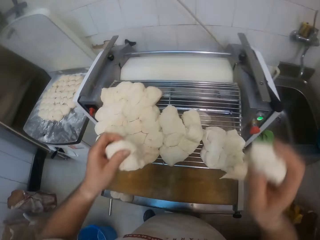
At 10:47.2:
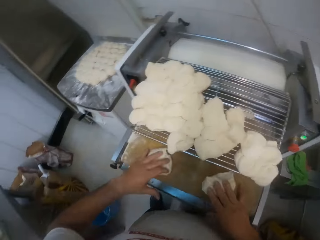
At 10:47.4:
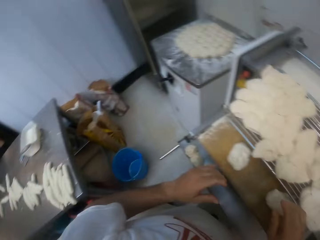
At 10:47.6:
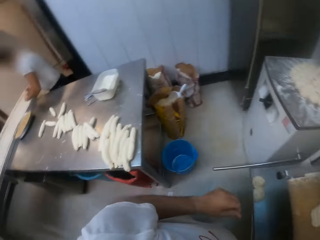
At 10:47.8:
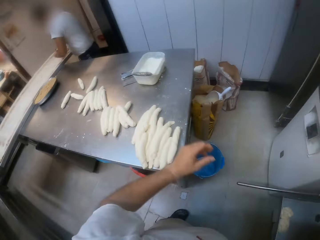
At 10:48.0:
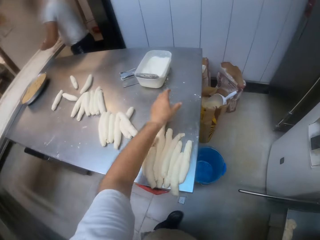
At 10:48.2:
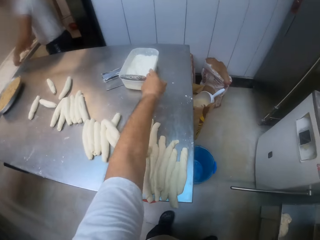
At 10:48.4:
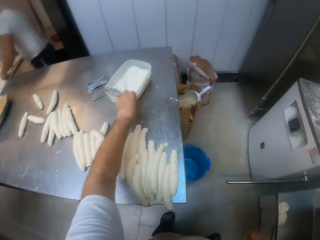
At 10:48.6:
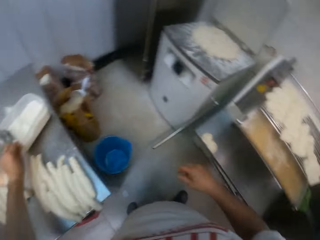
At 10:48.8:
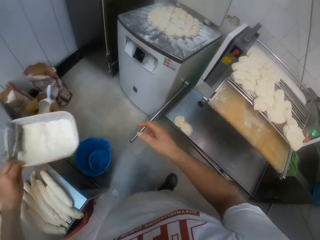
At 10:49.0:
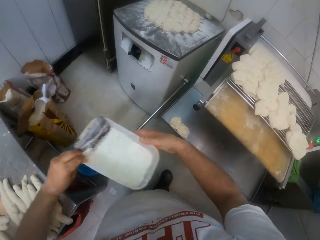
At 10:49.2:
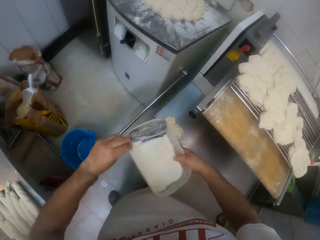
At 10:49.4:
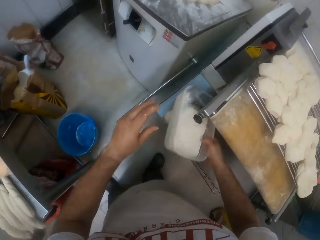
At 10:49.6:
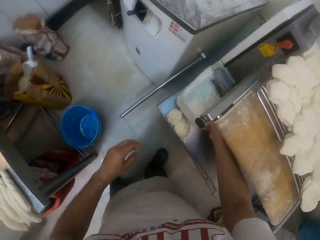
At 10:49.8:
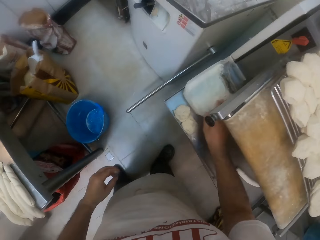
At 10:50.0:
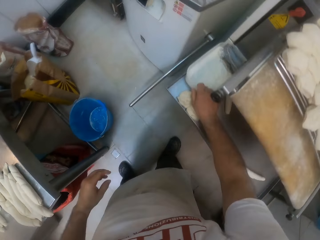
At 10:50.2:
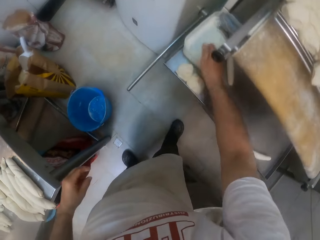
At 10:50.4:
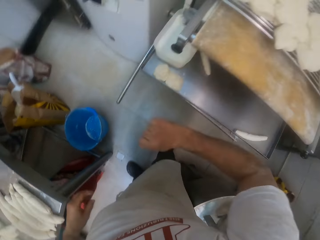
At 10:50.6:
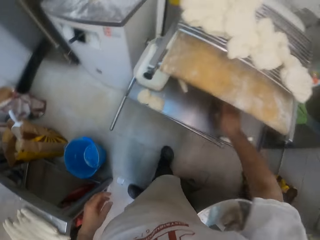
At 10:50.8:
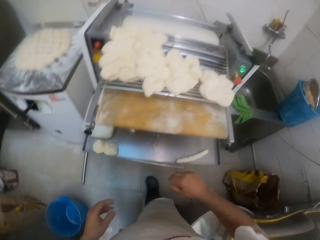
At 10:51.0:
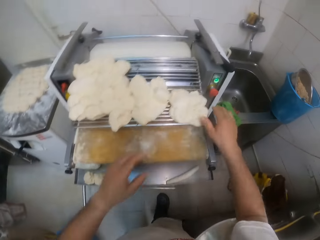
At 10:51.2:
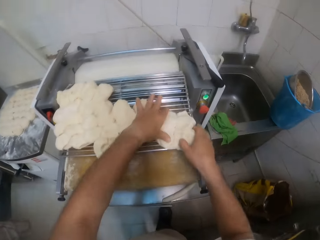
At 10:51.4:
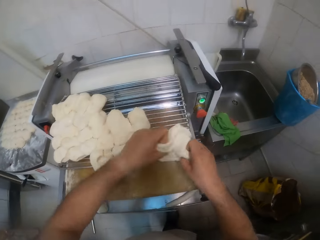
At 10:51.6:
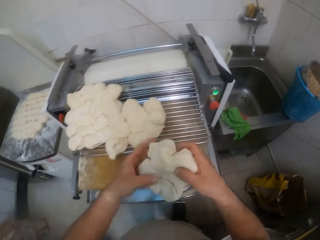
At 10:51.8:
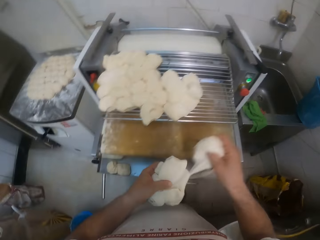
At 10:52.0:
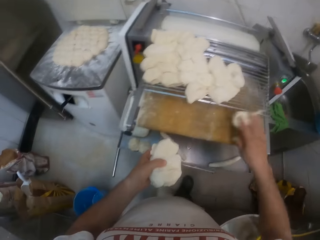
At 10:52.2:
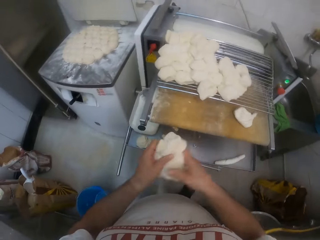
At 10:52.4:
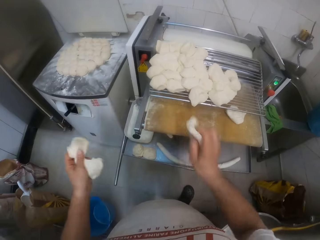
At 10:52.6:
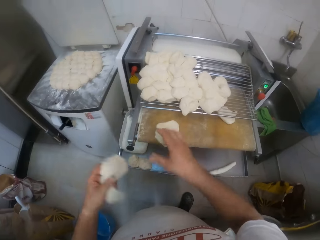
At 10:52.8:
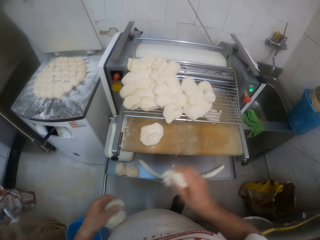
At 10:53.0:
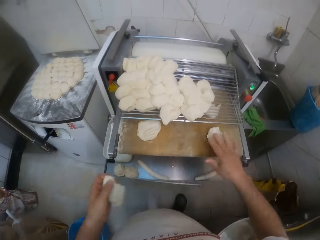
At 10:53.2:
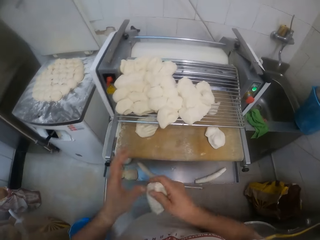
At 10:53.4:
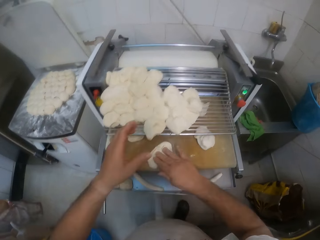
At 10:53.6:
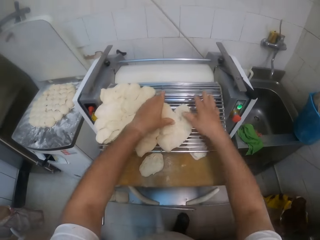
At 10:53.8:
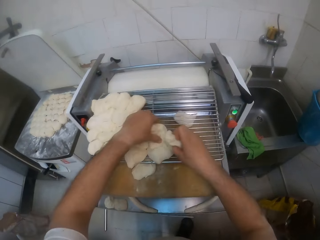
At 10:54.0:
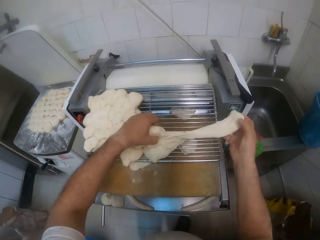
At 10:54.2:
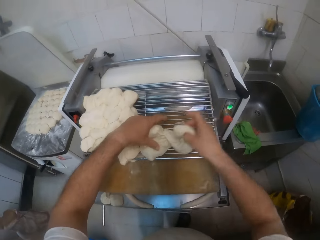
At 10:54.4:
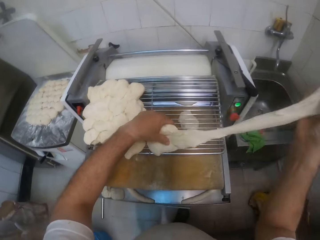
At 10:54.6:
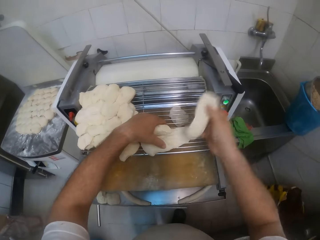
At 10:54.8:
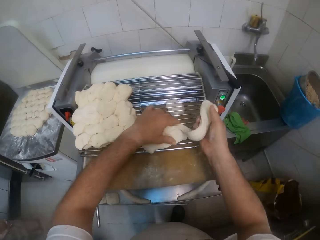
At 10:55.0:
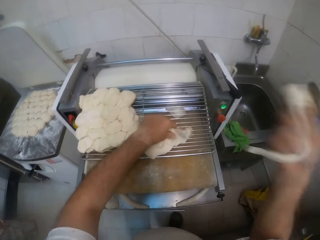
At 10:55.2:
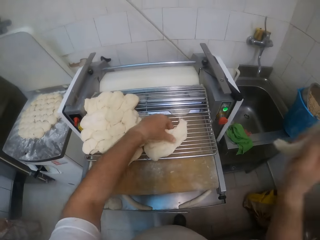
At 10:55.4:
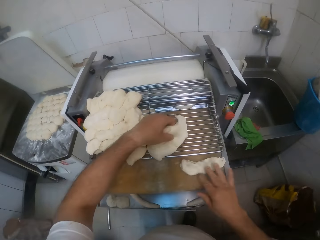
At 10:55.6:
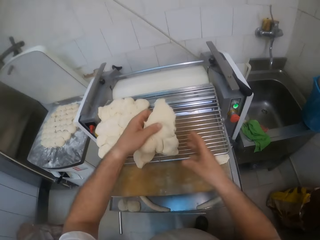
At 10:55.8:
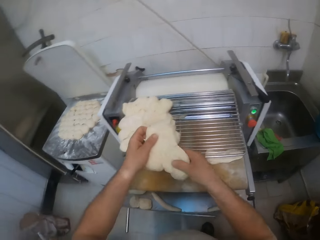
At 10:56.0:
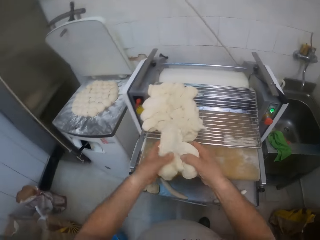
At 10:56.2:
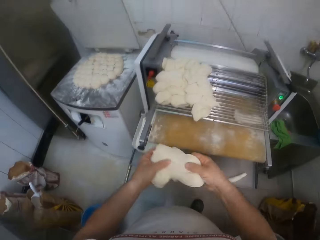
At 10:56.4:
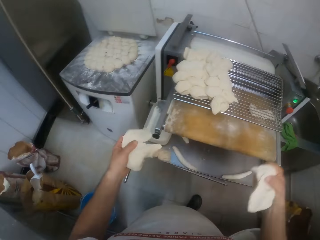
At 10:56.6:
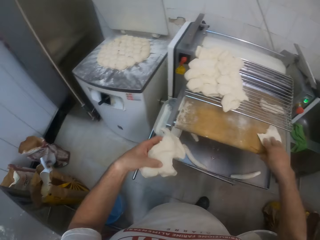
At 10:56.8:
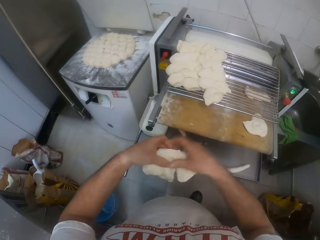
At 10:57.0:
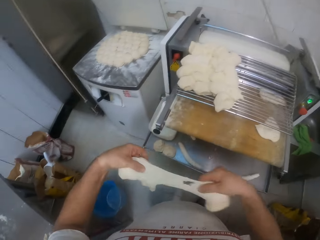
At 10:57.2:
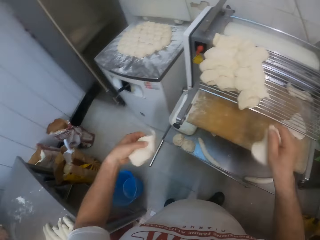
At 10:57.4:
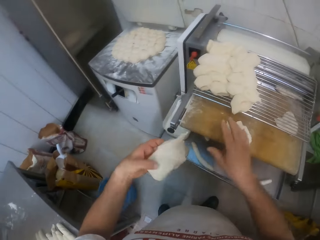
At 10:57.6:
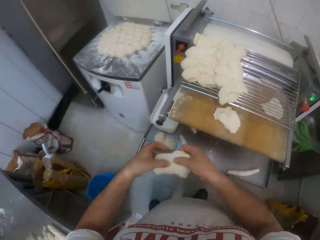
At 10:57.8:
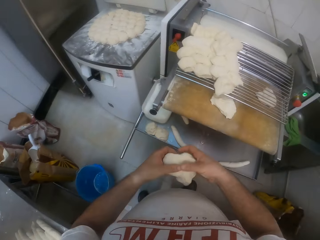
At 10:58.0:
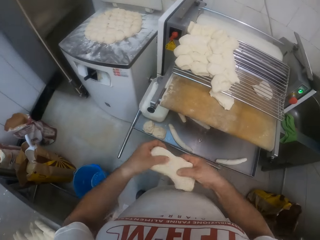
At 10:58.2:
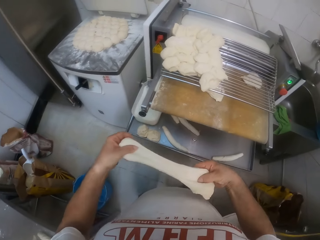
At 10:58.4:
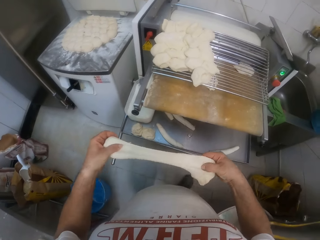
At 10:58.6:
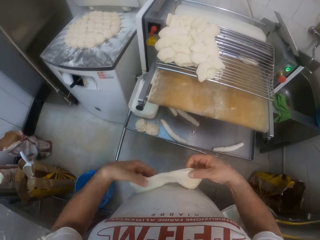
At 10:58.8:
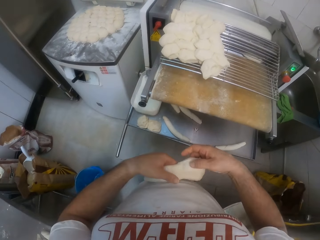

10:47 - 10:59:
The camera wearer drops the dough on the dough roller with both hands. He picks a bowl from the table with his left hand. He drops the bowl on the tray with his right hand. He picks the dough from the dough machine with both hands. He drops the dough on the dough roller with his right hand. He drops the dough on the dough roller with his right hand repeatedly. He picks the dough from the dough machine with his right hand. He drops the dough on the dough roller with his right hand. He picks the dough from the dough machine with both hands. He drops the dough on the dough roller with his right hand. He drops the dough on the dough roller with his right hand again.

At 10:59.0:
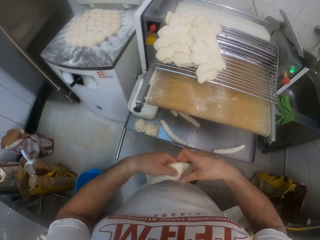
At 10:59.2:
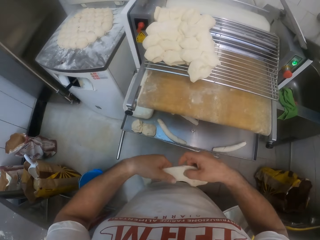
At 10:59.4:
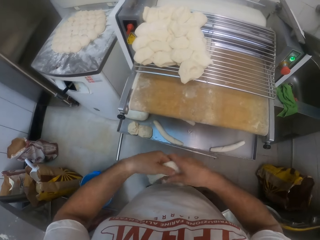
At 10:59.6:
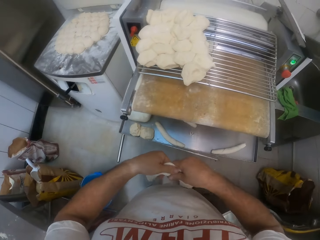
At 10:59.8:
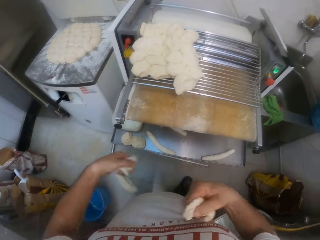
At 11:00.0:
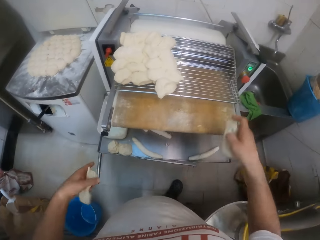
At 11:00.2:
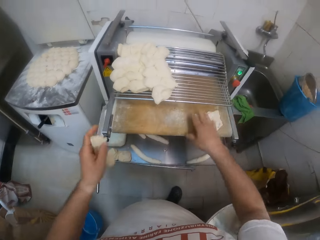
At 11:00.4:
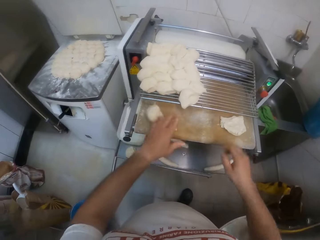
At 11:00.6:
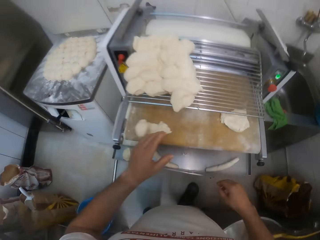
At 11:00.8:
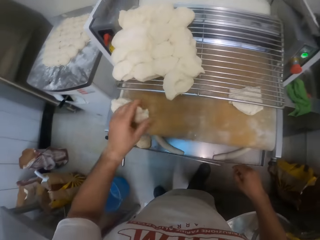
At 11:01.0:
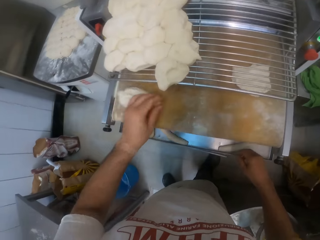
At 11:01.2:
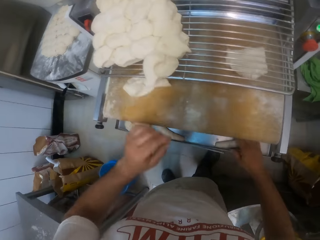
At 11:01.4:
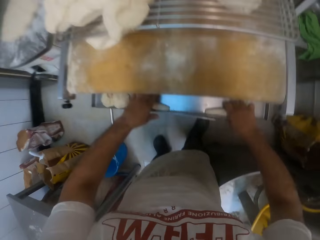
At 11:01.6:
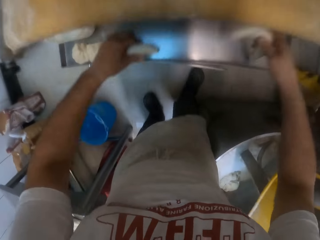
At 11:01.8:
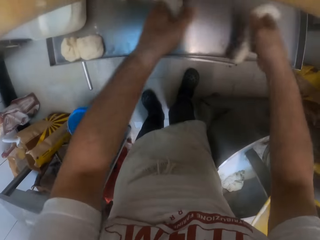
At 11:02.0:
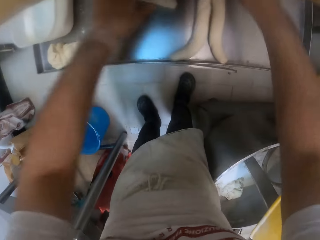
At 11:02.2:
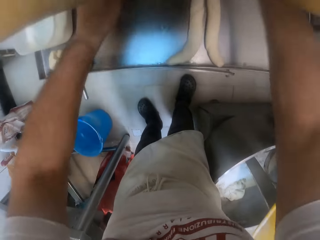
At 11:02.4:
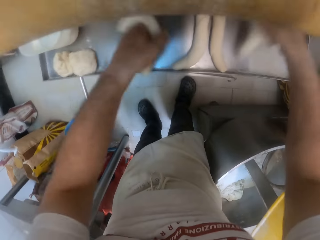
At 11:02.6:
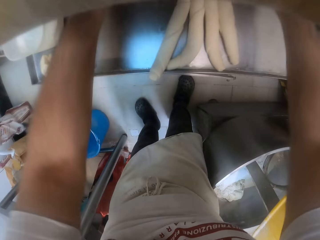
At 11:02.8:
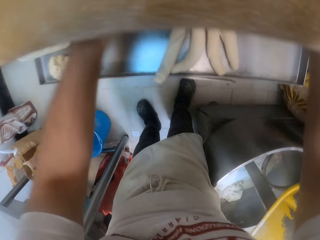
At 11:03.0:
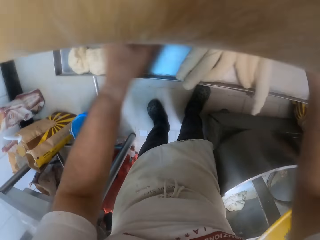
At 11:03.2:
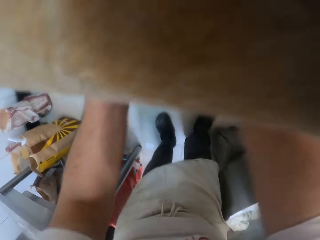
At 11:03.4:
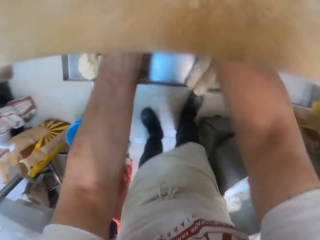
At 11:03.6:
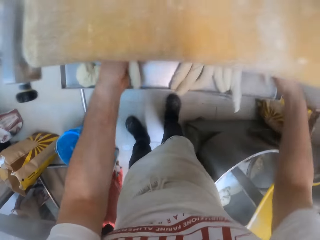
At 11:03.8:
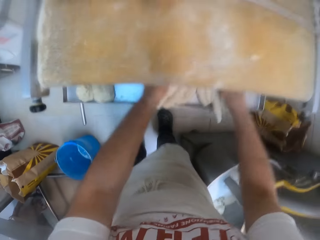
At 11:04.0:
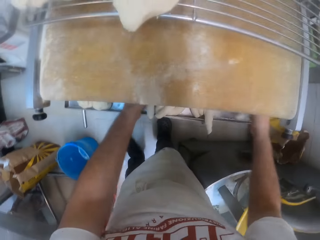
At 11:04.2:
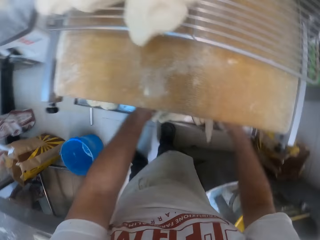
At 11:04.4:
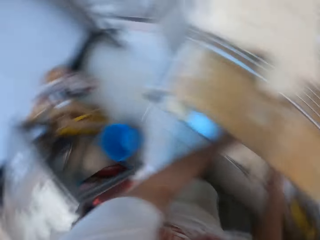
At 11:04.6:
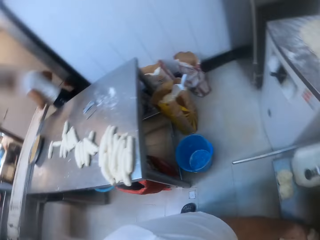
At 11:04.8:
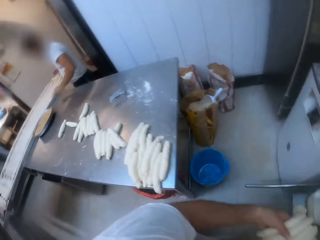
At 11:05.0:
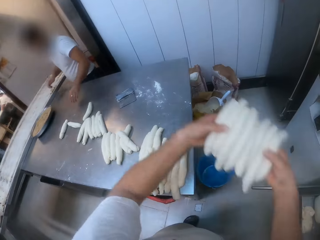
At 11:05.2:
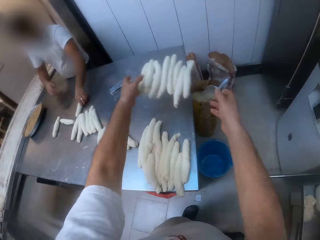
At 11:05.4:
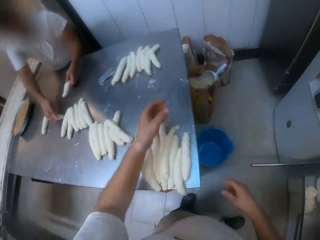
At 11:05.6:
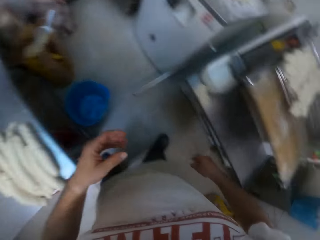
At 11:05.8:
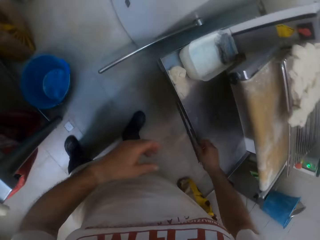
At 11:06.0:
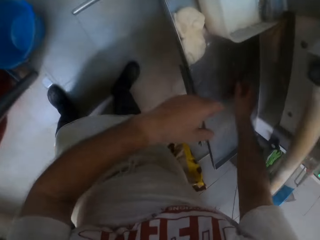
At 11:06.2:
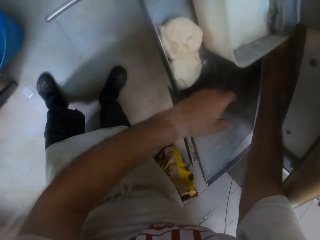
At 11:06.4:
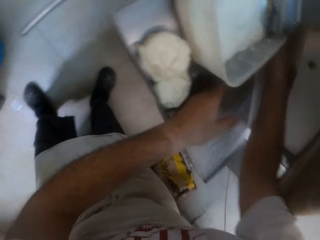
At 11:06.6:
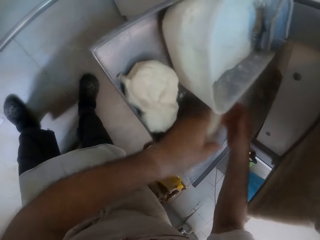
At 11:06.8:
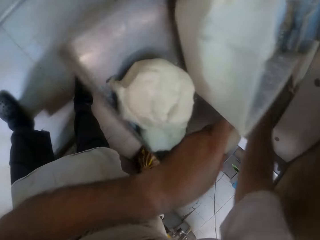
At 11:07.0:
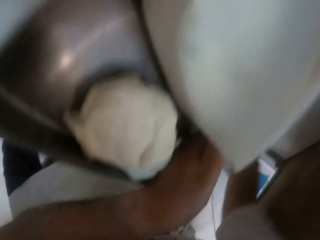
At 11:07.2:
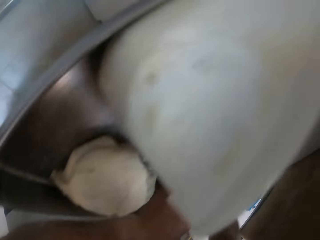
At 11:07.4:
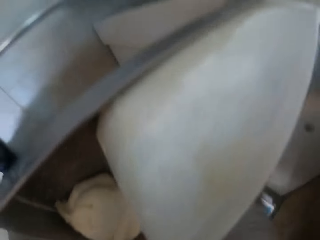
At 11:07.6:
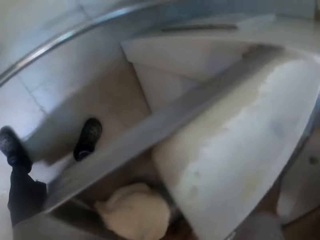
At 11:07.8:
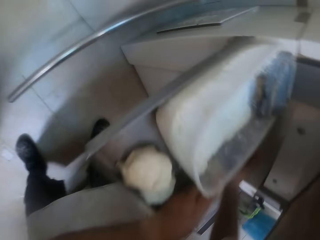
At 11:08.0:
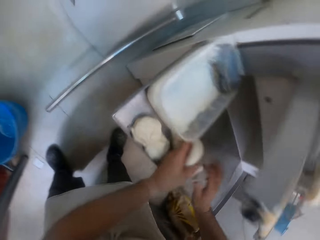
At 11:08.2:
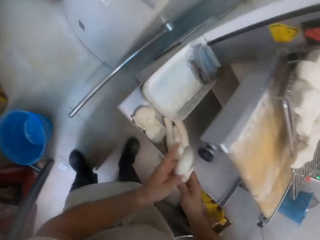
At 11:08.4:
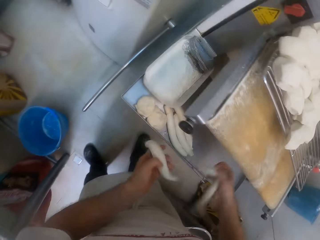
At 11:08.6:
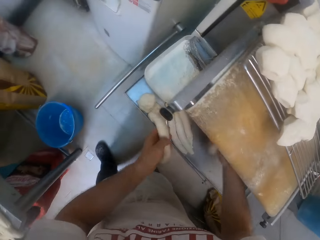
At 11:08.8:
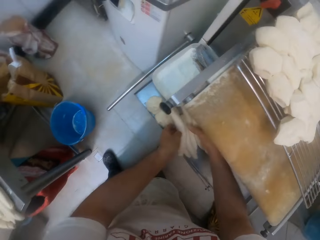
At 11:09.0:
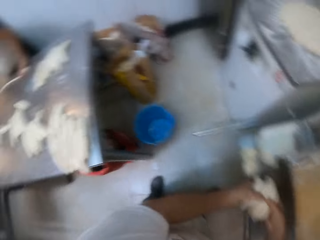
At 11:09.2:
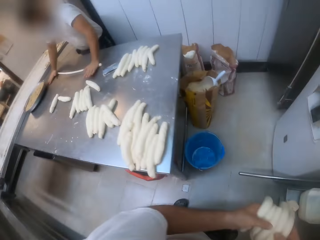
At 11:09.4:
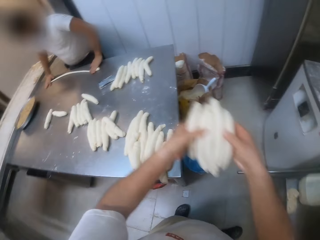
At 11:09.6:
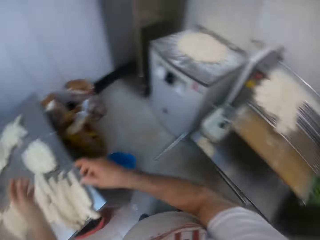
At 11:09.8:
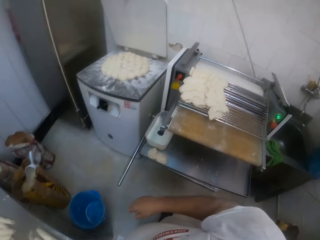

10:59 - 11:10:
The camera wearer drops the dough on the dough roller with his right hand. He drops the dough on the dough roller with his left hand. He picks the dough from the tray with both hands. He tosses the dough on the table with both hands. He picks the dough from the tray with both hands. He tosses the dough on the table with both hands.
